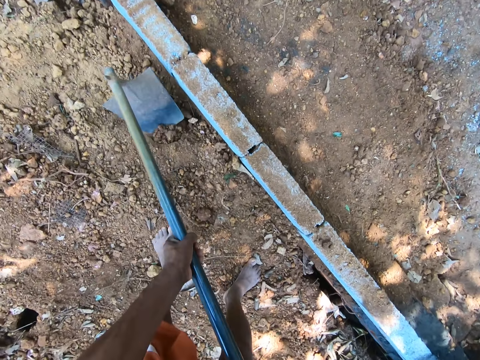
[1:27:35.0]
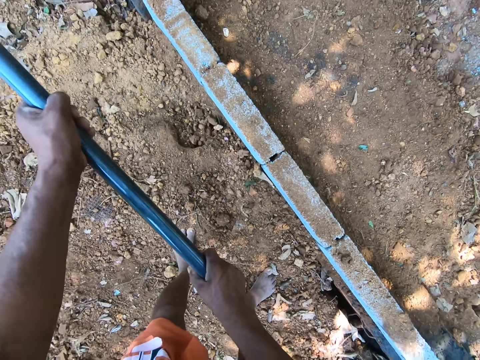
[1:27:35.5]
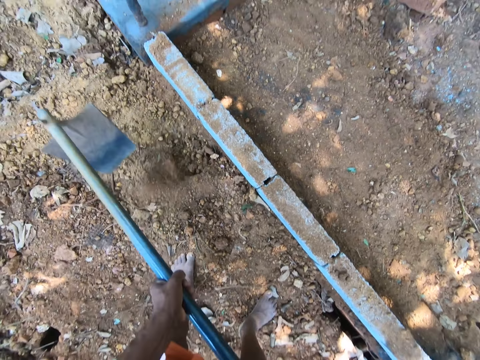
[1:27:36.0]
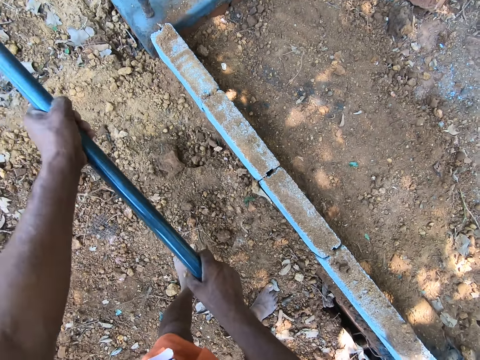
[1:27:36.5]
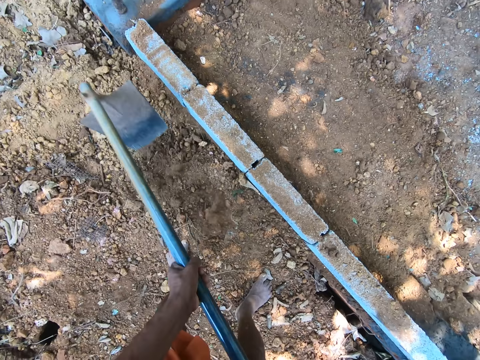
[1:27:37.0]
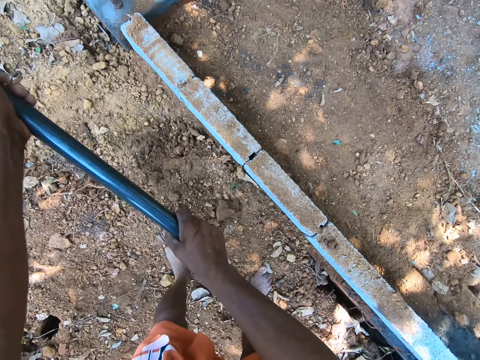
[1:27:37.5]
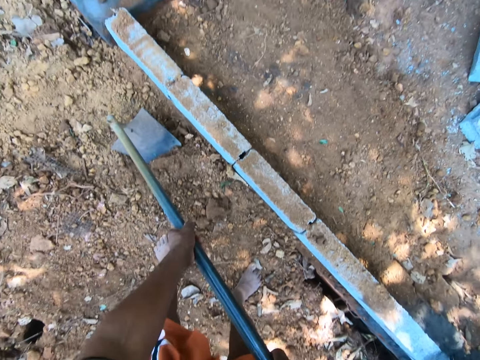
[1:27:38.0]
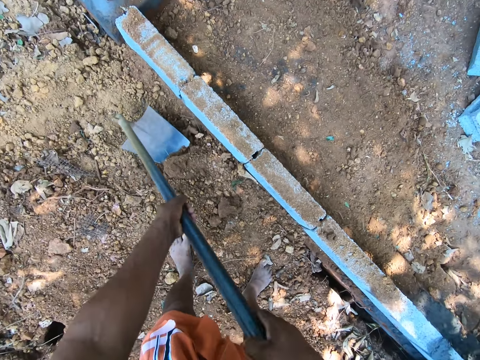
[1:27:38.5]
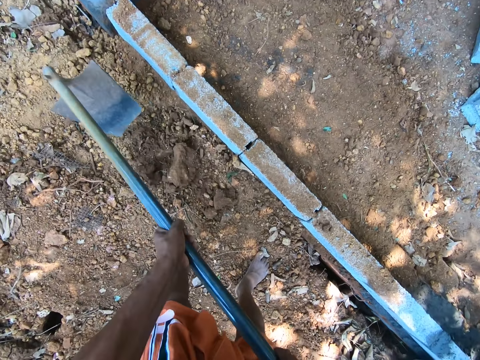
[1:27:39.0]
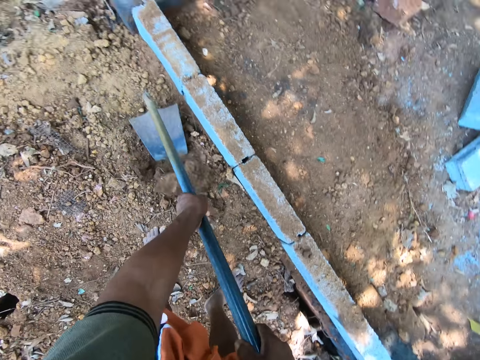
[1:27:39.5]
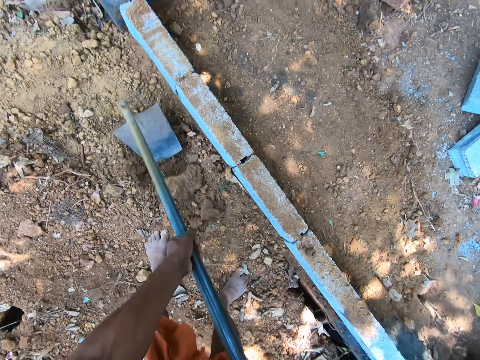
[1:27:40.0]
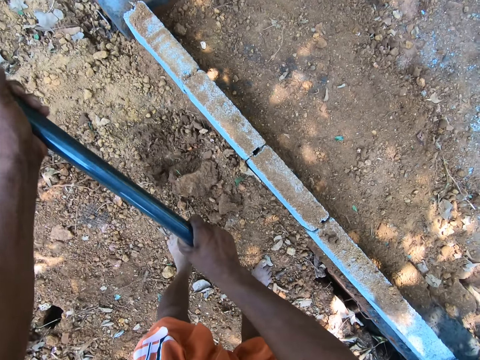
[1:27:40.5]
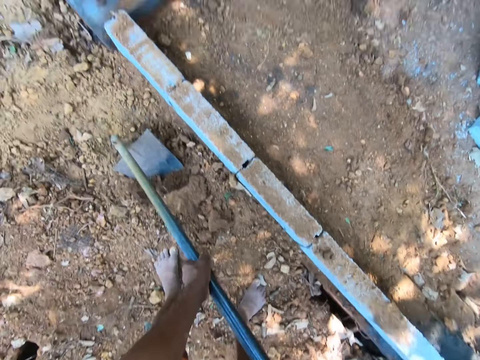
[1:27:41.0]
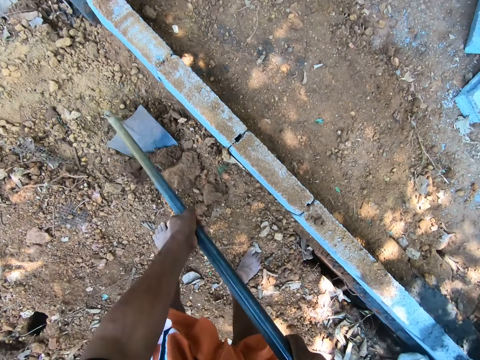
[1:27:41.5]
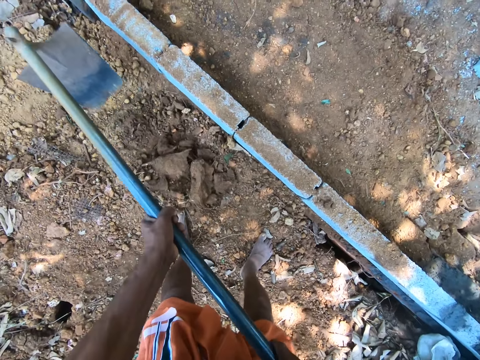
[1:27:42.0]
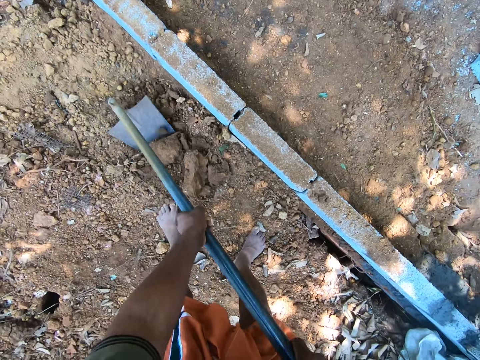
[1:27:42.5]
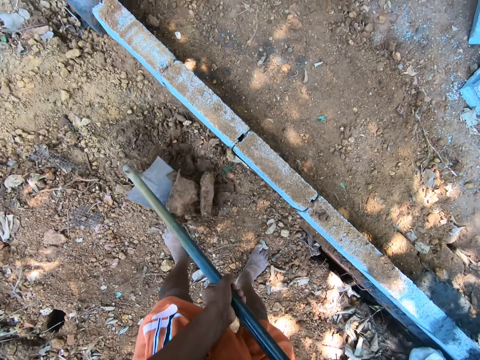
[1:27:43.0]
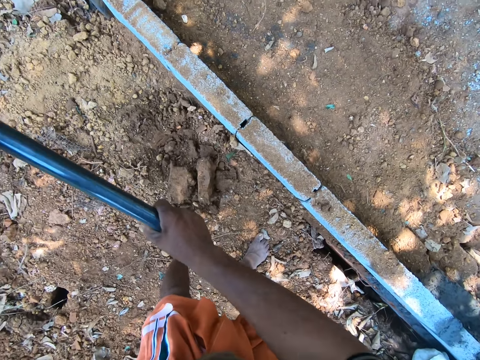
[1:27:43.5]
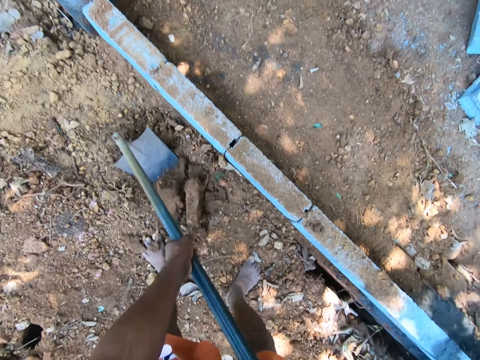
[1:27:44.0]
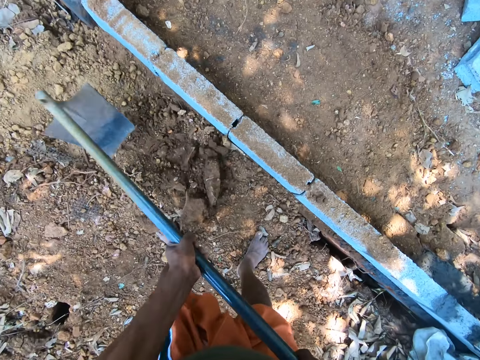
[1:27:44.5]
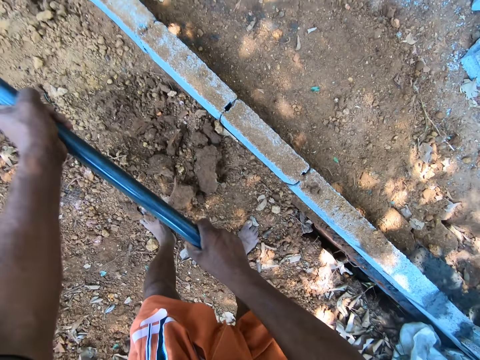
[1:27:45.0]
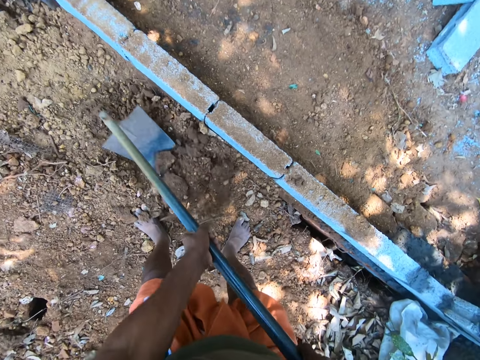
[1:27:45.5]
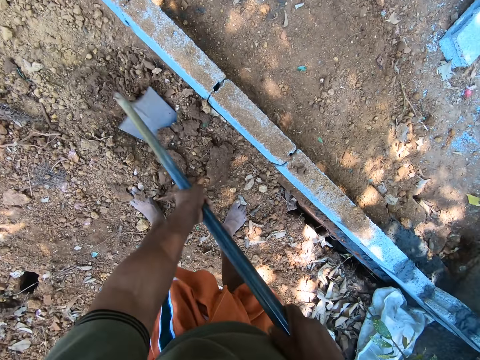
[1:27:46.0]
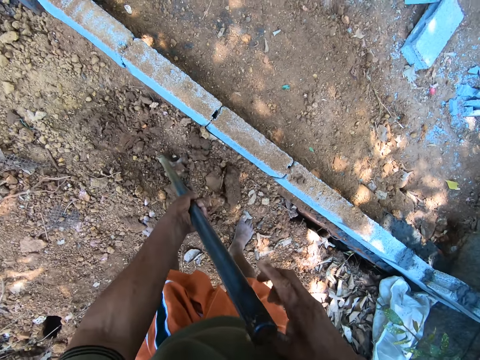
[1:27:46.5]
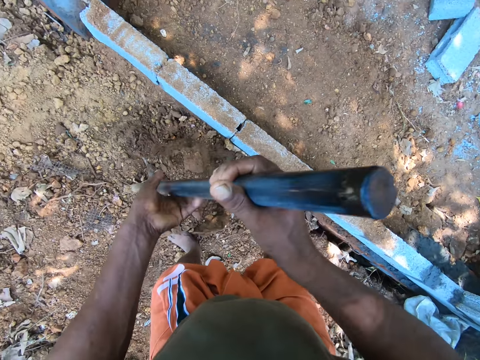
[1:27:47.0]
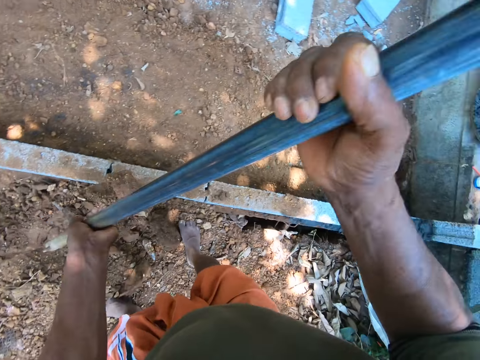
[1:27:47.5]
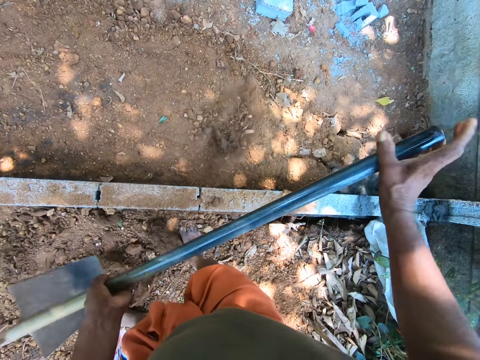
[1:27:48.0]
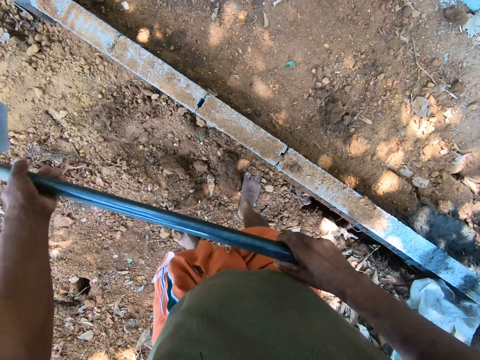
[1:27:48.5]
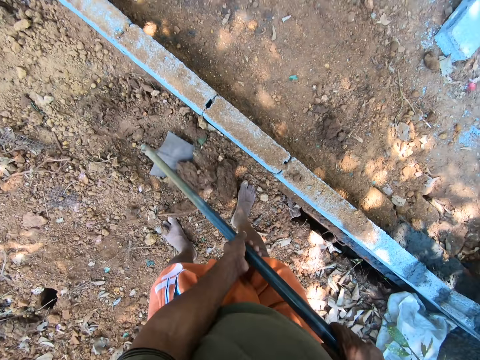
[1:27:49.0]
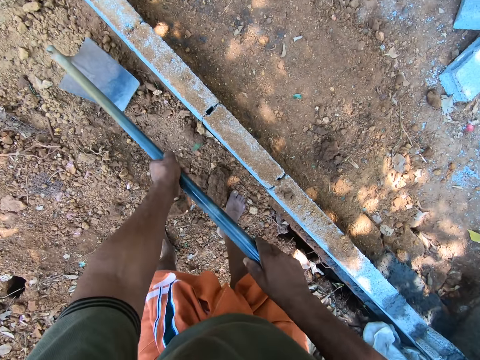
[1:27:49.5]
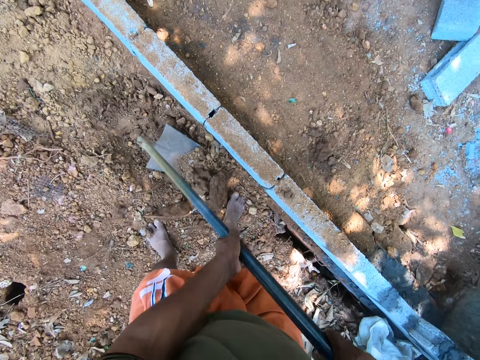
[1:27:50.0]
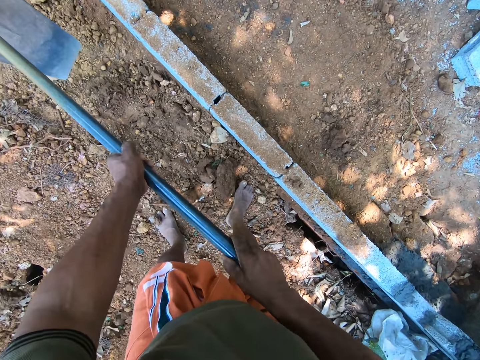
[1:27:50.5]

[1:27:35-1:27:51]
The camera wearer packs the soil with the hoe in his right hand. He carries sand with the hoe in both hands. He throws soil with the hoe in his right hand. He digs with the hoe in both hands.

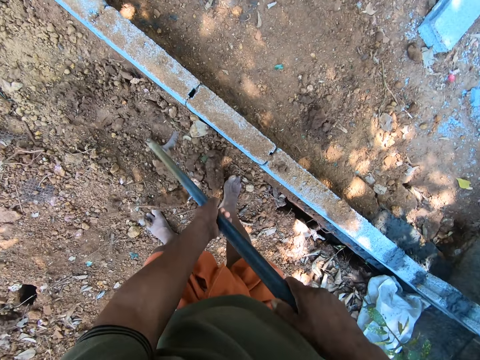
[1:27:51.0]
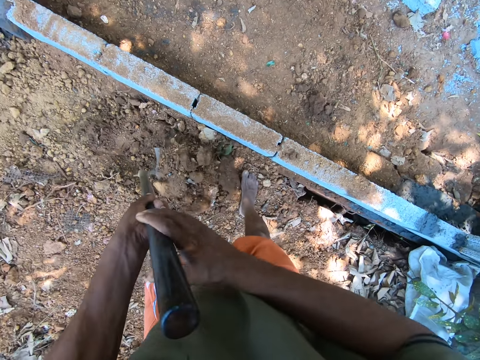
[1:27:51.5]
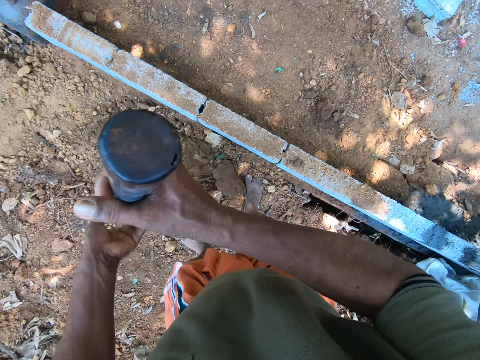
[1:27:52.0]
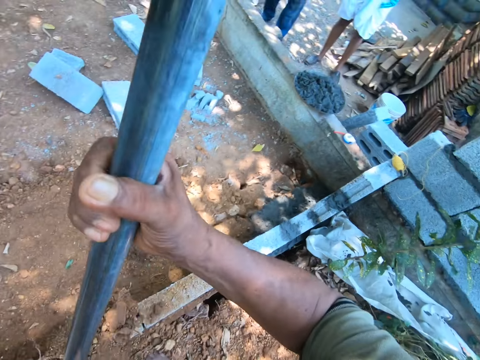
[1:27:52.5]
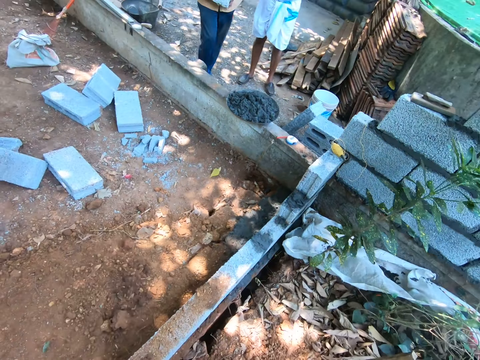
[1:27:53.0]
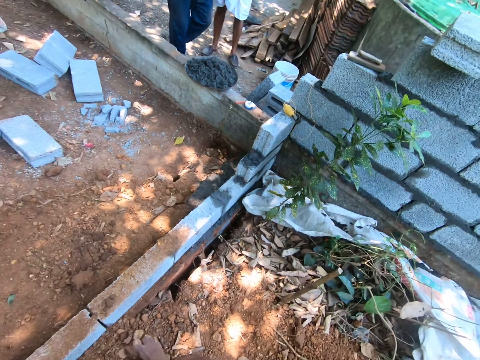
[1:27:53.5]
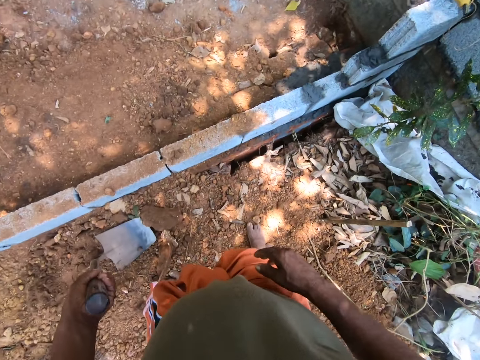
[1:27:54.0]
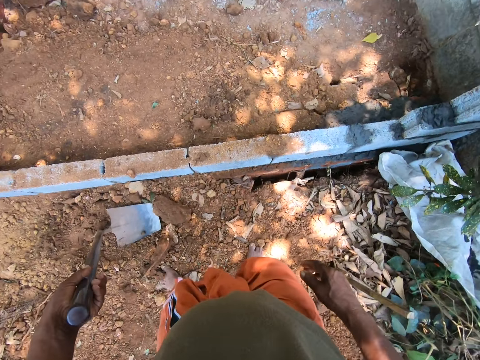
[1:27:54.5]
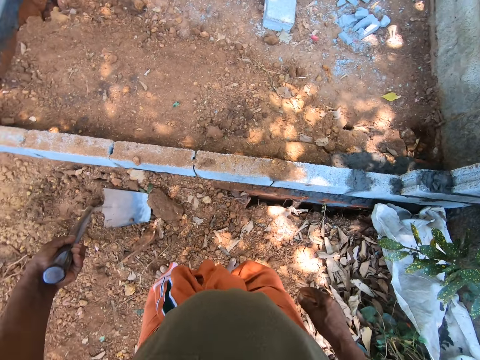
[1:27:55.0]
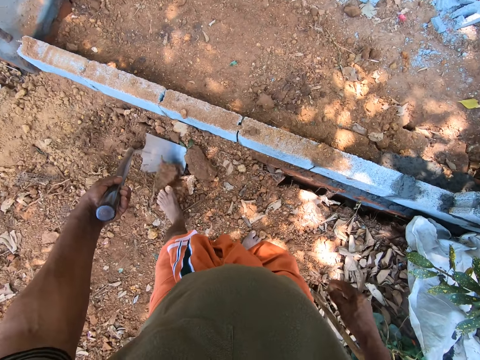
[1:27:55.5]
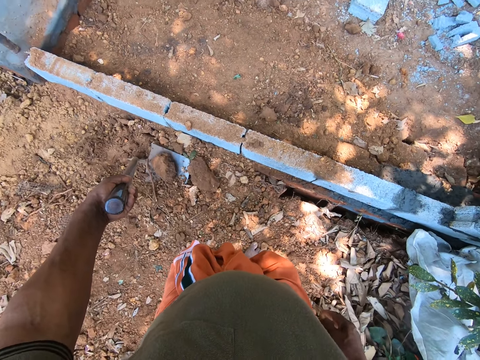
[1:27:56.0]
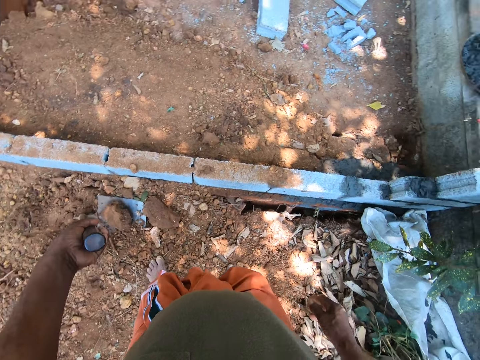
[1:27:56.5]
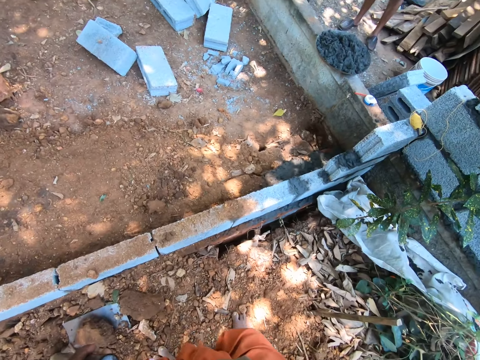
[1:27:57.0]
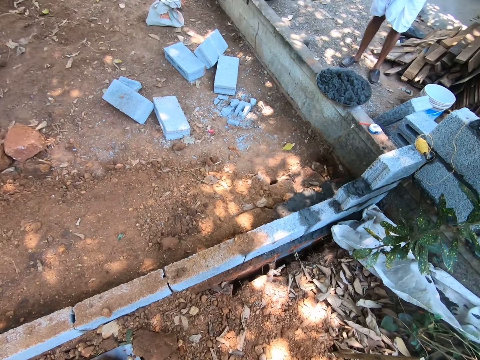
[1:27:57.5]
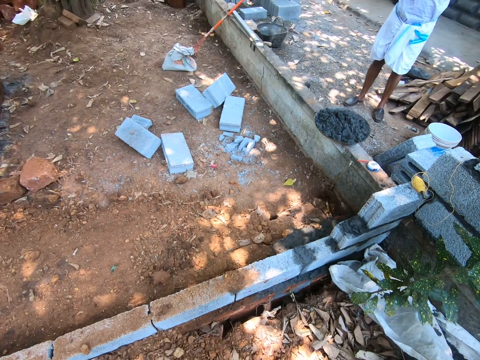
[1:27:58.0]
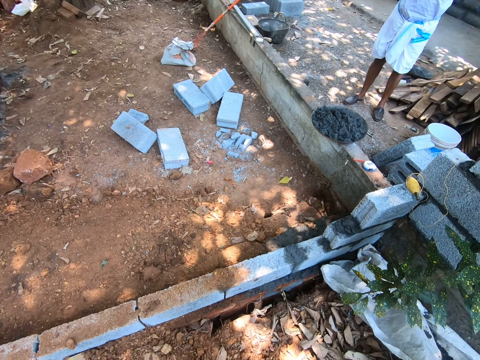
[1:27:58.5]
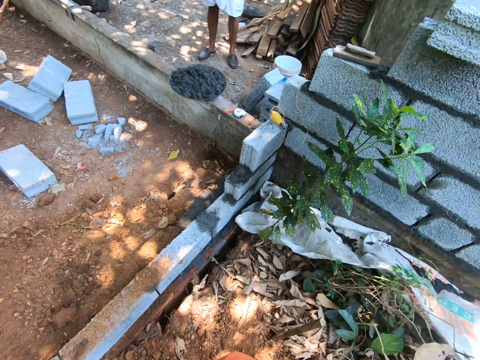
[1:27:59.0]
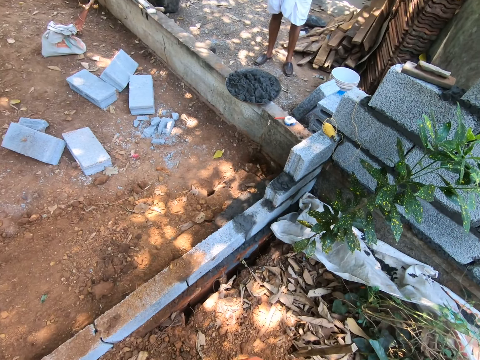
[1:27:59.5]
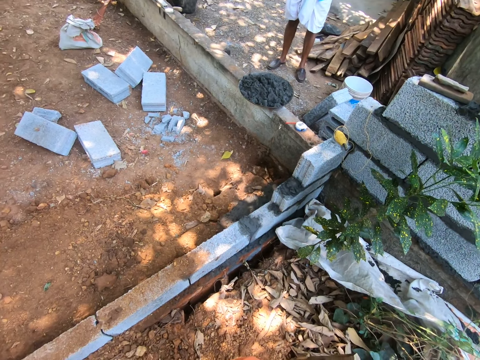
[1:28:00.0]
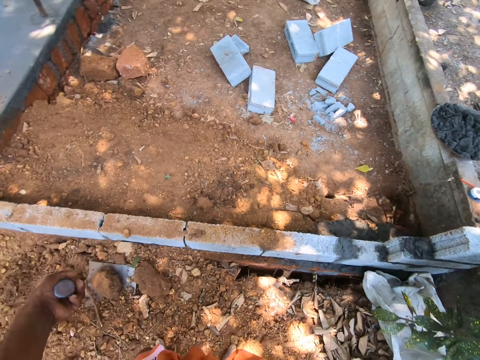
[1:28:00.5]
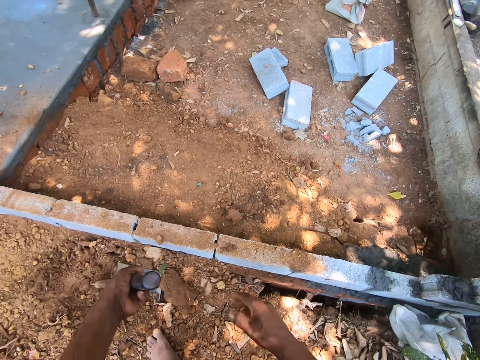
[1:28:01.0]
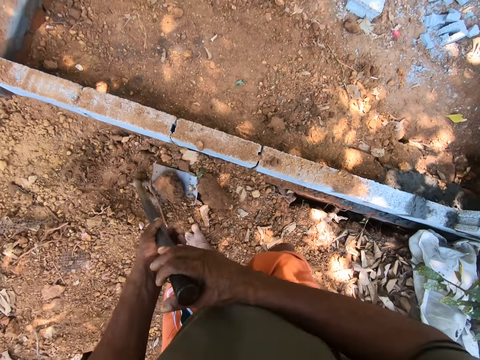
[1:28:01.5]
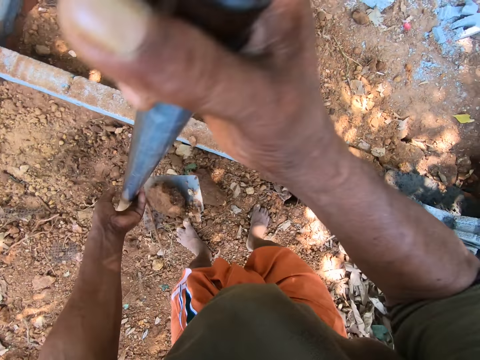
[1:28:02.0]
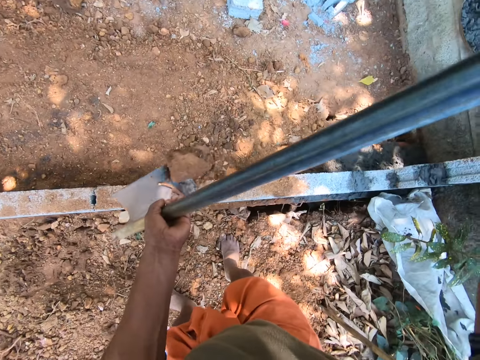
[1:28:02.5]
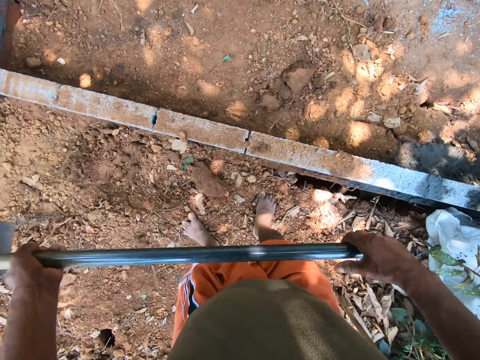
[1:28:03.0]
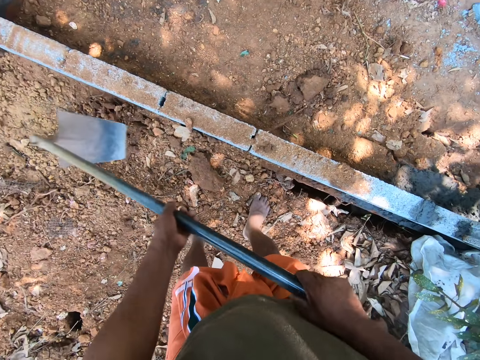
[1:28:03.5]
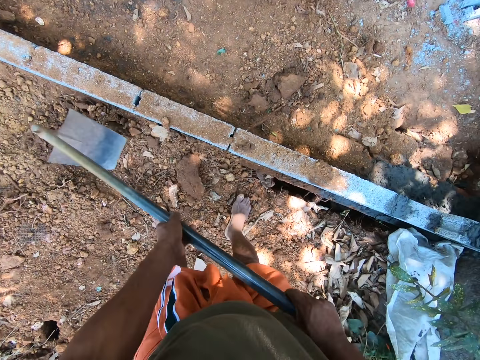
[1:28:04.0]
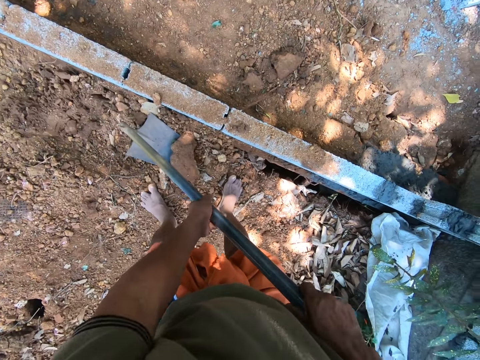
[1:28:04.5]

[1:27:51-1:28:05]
The camera wearer packs the soil with the hoe in his right hand. He carries sand with the hoe in both hands. He throws the soil with the hoe in his right hand. He holds the hoe with his left hand. He looks in front. He packs the soil with the hoe in his right hand. He carries the sand with the hoe in both hands. He throws the soil with the hoe in his right hand. He digs with the hoe in both hands. He packs the soil with the hoe in his right hand.
